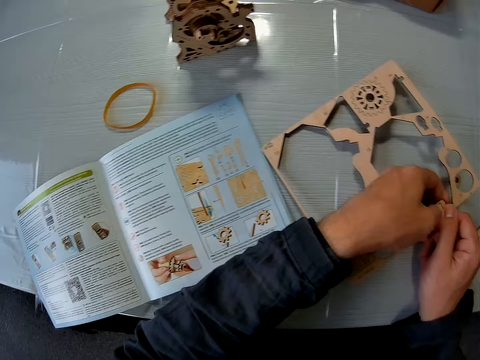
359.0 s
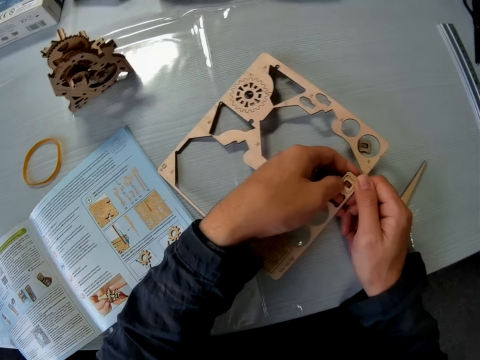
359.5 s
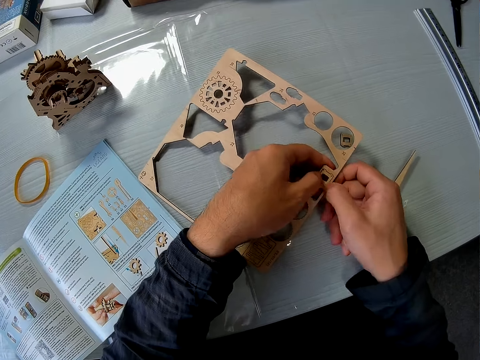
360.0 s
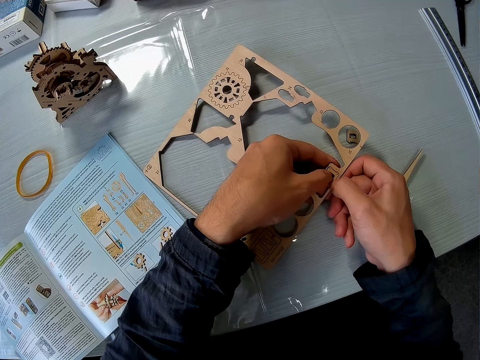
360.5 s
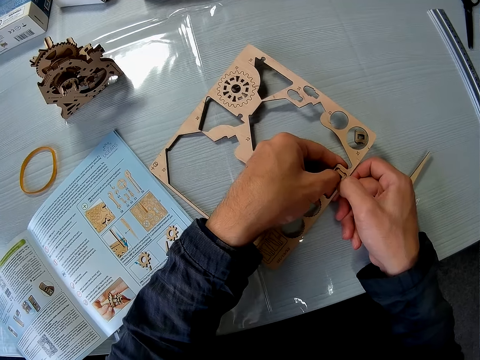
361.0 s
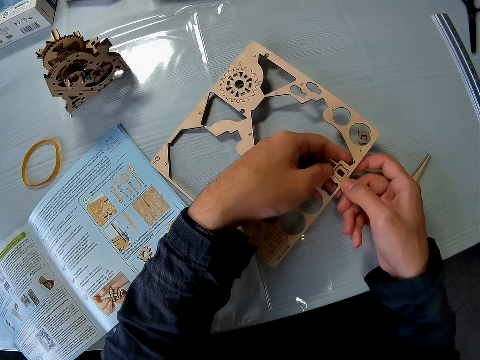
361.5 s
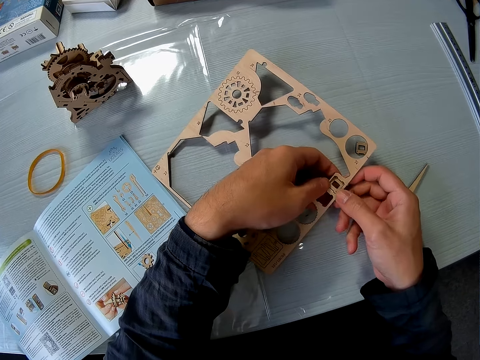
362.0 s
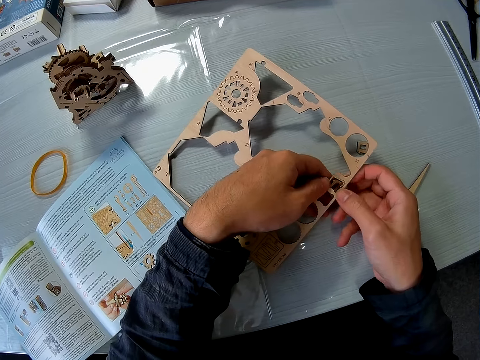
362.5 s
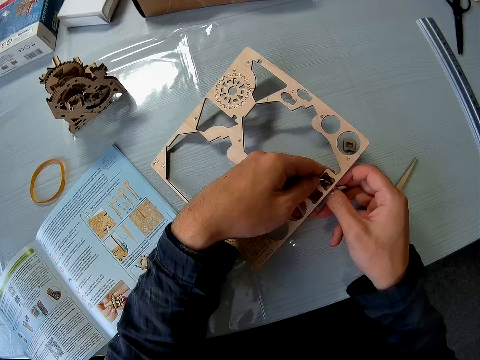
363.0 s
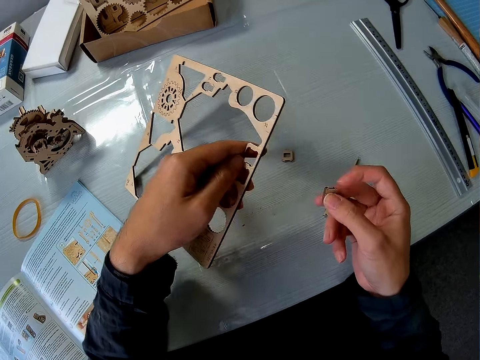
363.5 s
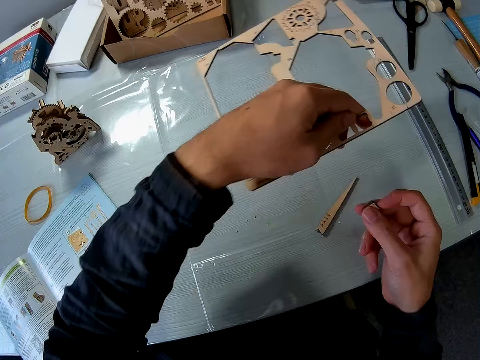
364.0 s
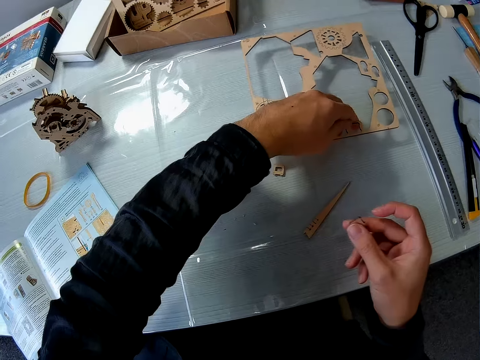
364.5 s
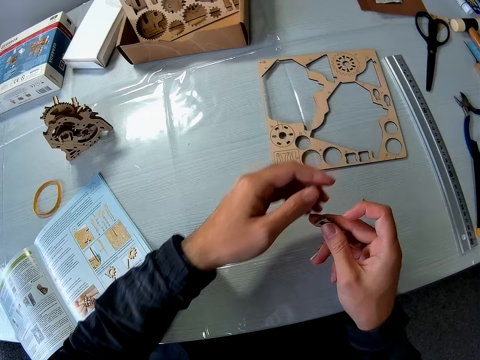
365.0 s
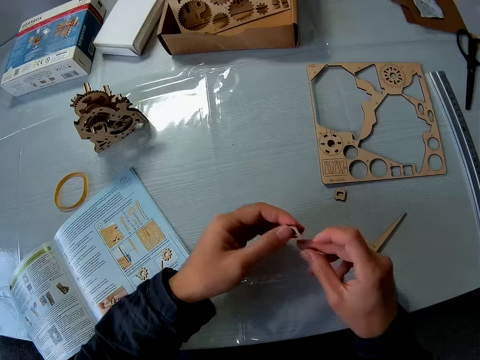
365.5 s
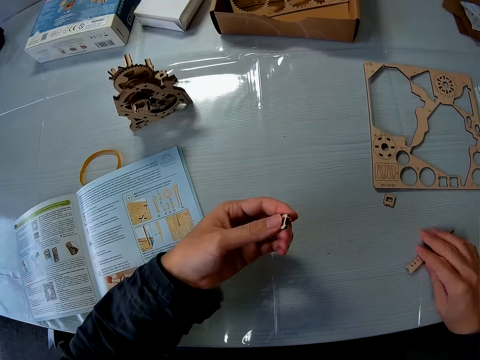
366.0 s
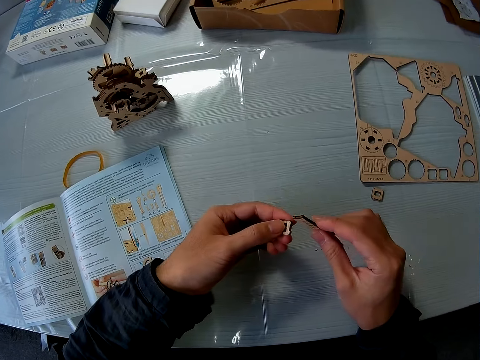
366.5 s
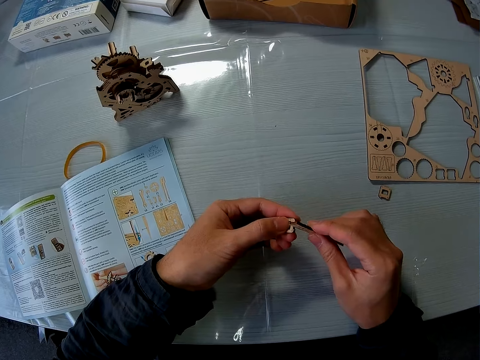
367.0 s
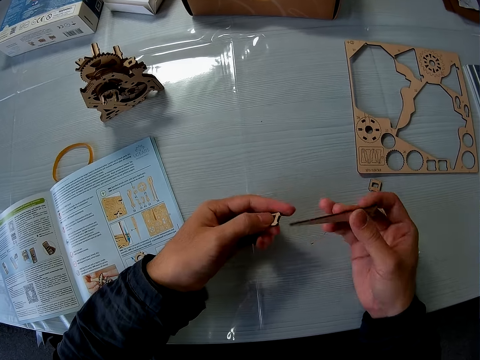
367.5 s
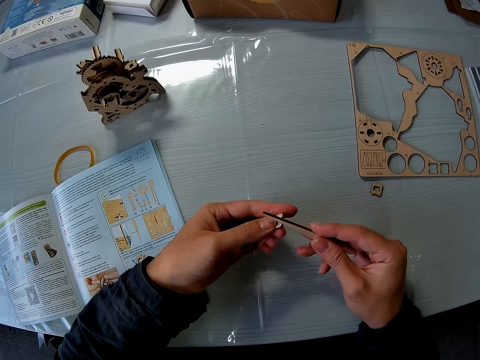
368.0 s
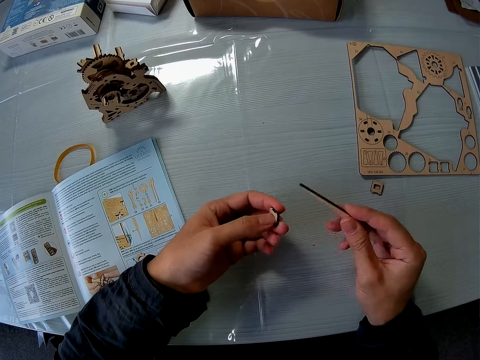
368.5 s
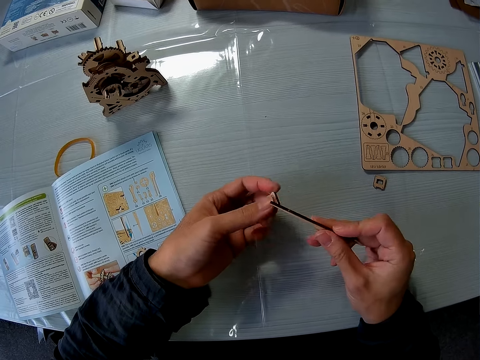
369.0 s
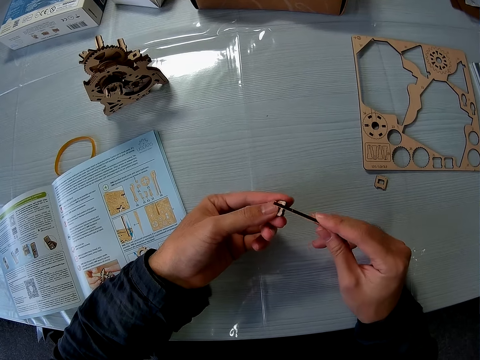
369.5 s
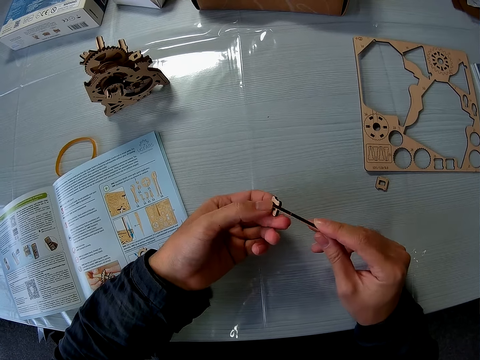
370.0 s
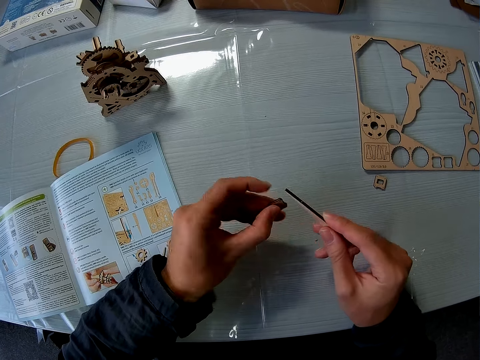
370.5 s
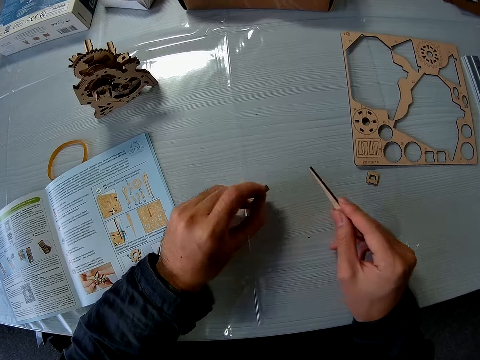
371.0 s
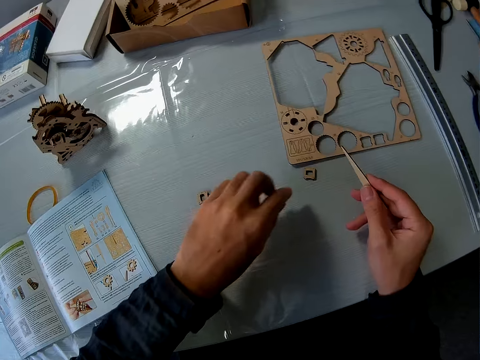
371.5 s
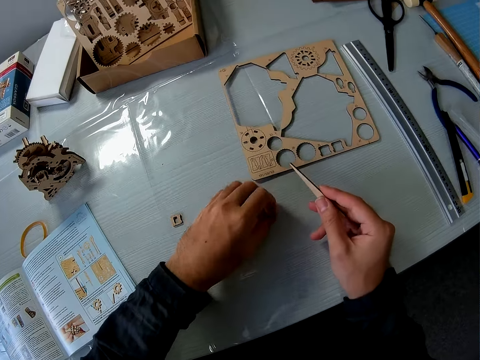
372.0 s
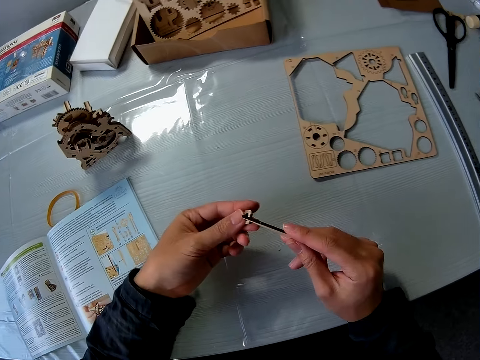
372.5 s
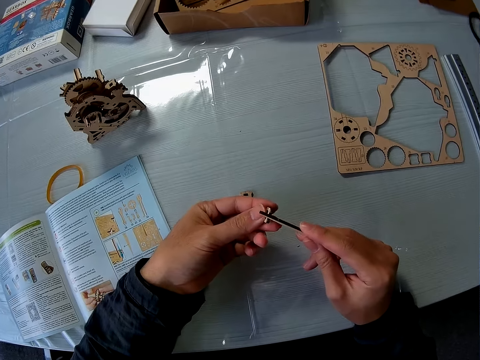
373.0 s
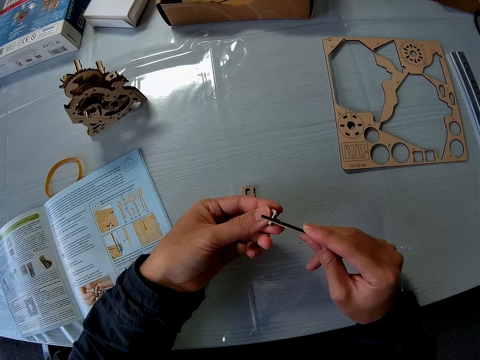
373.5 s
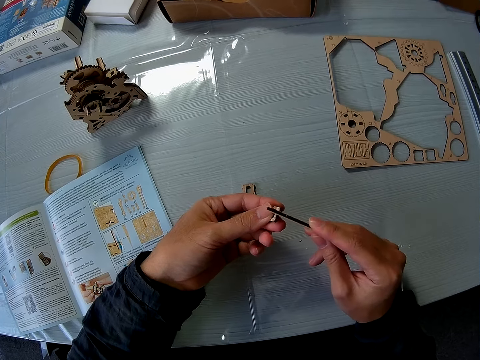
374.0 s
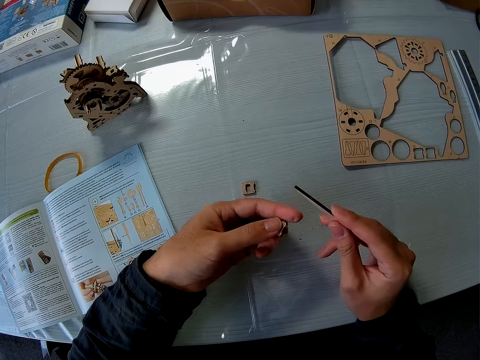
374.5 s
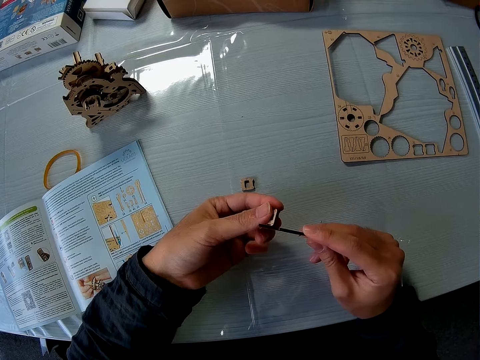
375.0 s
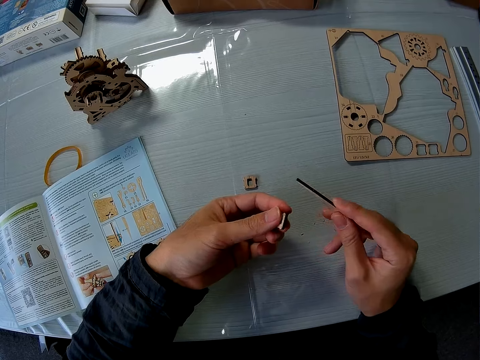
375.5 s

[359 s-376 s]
The camera wearer continues removing the puzzle piece or wooden gearbox piece from the puzzle sheet or laser cut wood craft kit with hands. He holds the wooden gearbox piece and the laser cut wood craft kit. He places the laser cut wood craft kit on the table. He passes the puzzle piece to his left hand. He picks the previous puzzle piece or craft ruler from the table. He scrapes round the puzzle piece in his hand with the puzzle piece. He turns the craft ruler, scrubs the wooden gearbox piece with the craft ruler. He drops the puzzle piece on the table. He picks up another puzzle piece from the table. He scrapes round the puzzle piece in his hand with the puzzle piece.

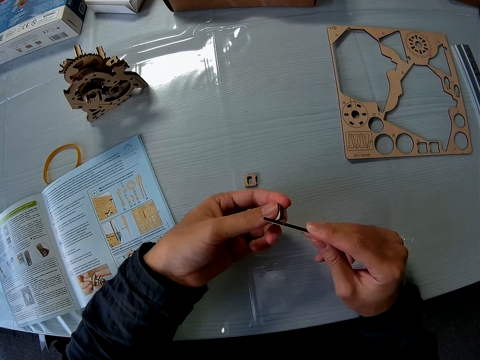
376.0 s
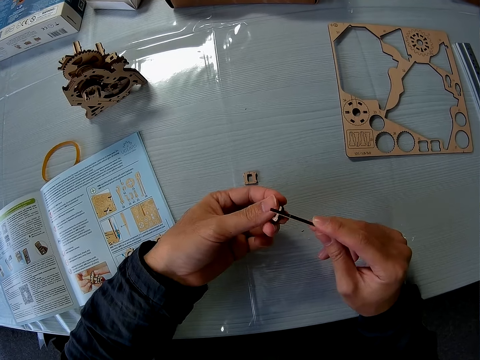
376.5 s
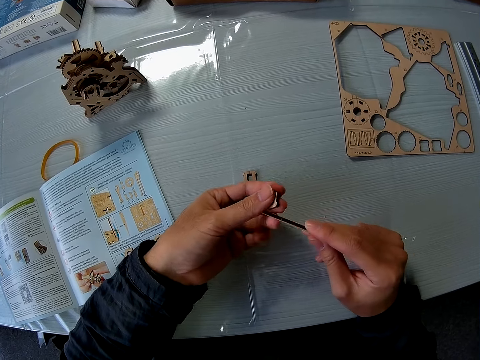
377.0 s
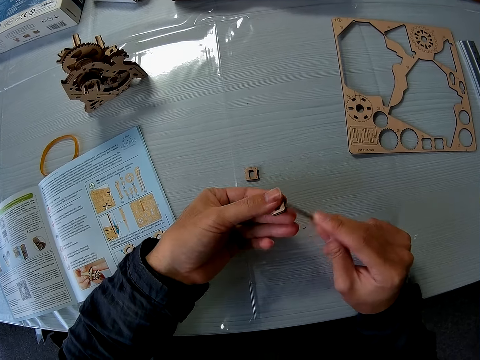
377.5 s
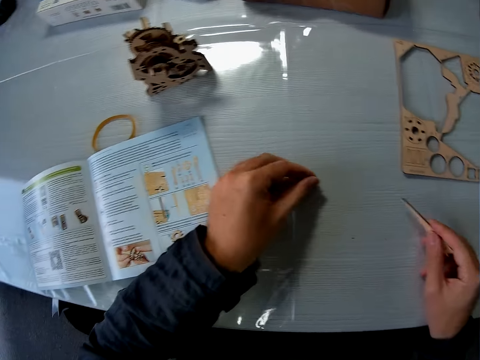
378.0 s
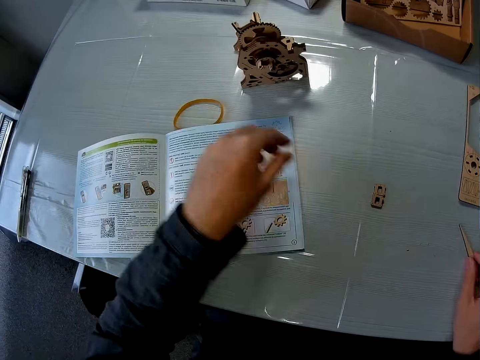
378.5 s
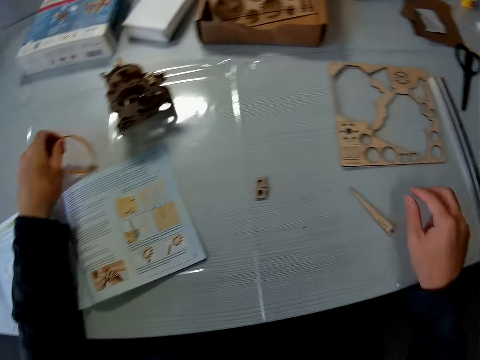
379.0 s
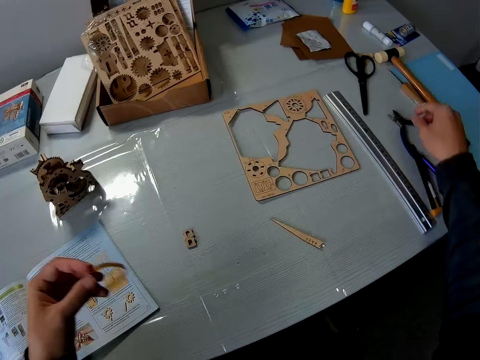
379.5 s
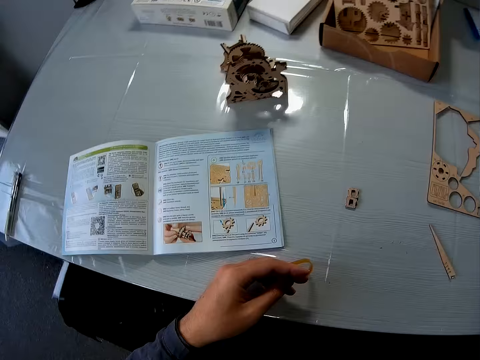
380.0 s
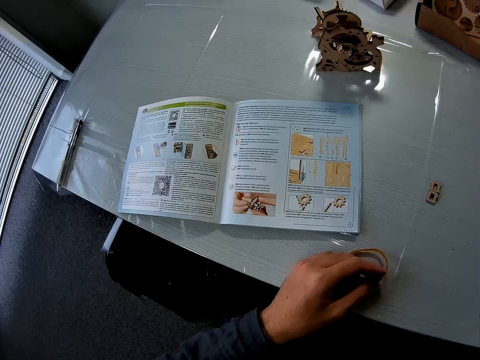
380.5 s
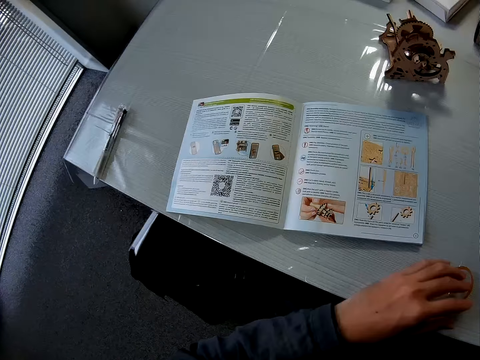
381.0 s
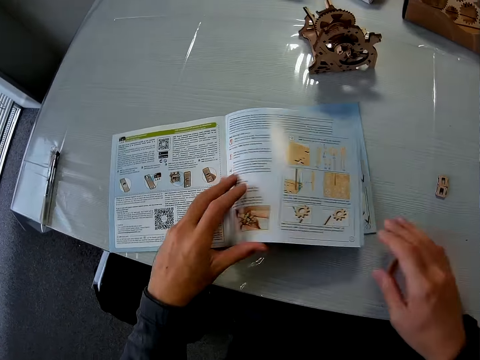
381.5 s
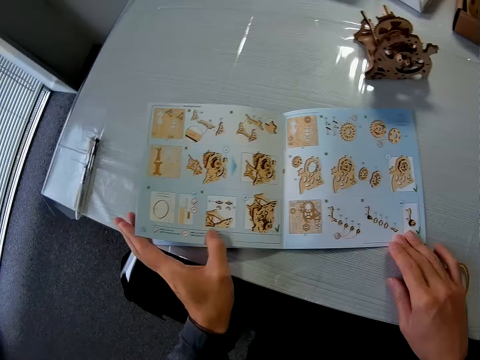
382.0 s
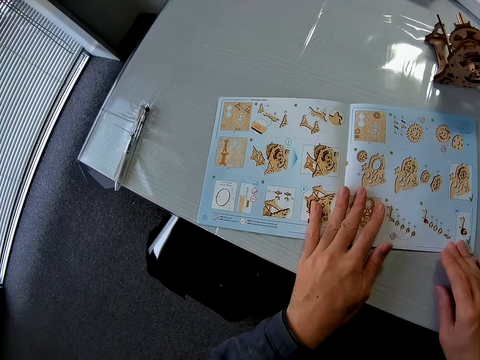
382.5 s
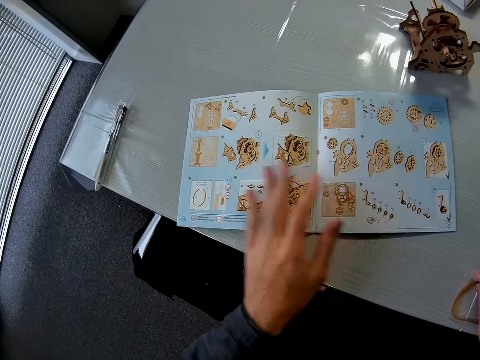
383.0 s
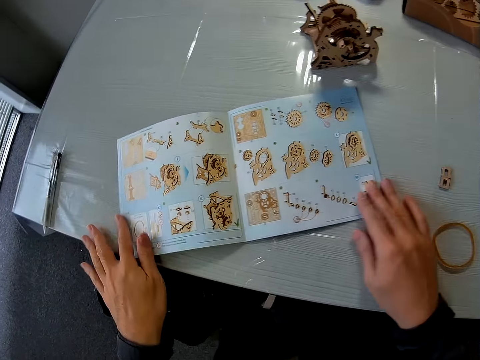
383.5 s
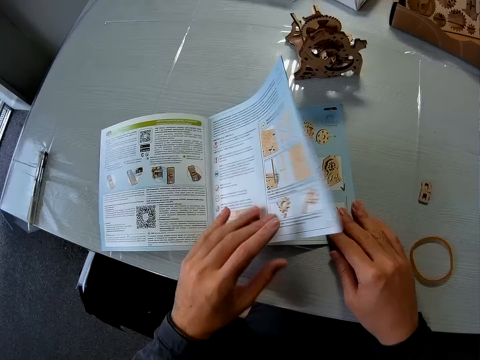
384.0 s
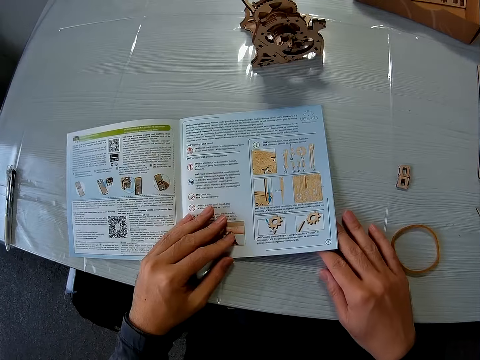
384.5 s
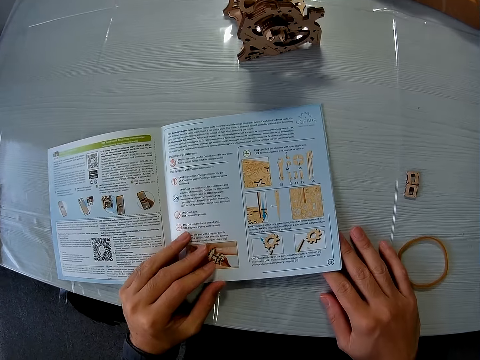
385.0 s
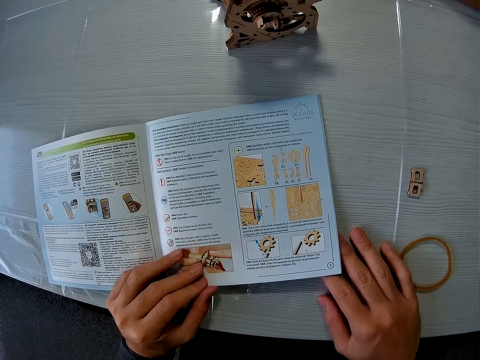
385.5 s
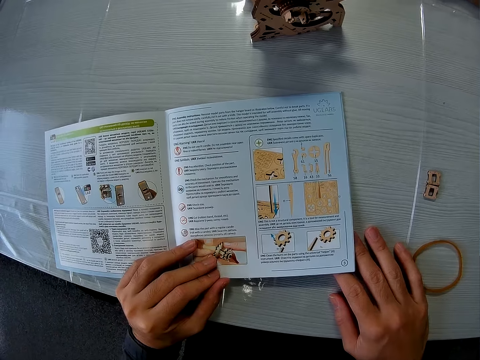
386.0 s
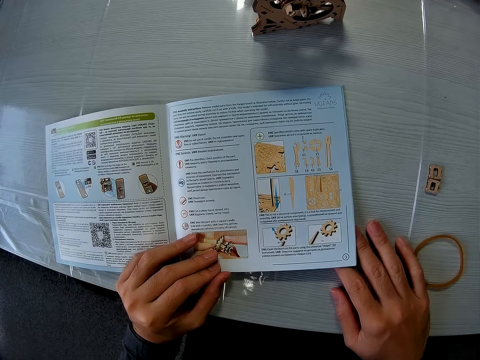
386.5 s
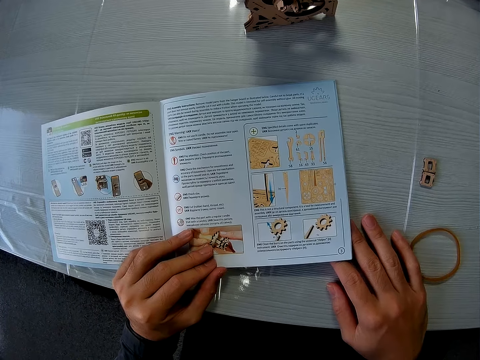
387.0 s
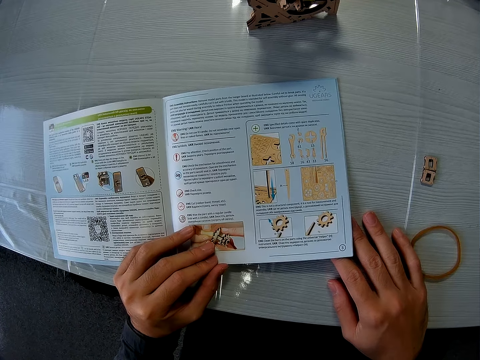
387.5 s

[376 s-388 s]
The camera wearer places the wooden gearbox piece and the craft ruler on the table. They pick up the yellow rubber from the table. They touch a scissor. They drop the yellow rubber on the table. They open the pages of the instruction manual or instruction booklet. They place a hand on the instruction booklet. They move the yellow rubber on the table briefly. They flip the instruction booklet. They look at the instruction booklet.
